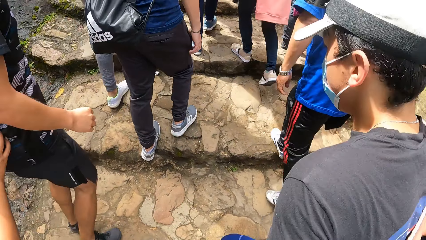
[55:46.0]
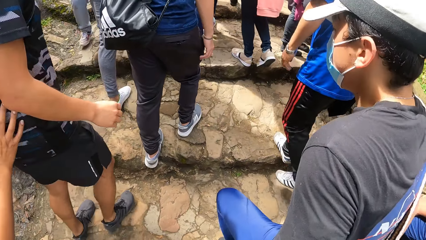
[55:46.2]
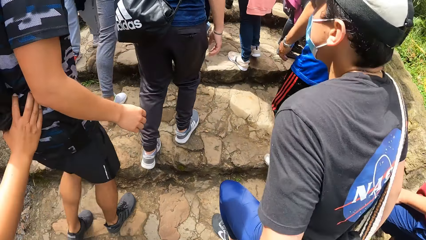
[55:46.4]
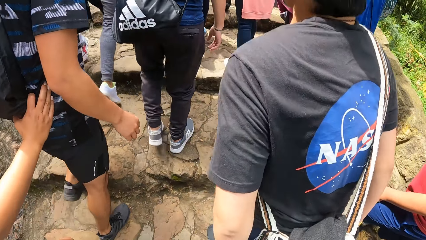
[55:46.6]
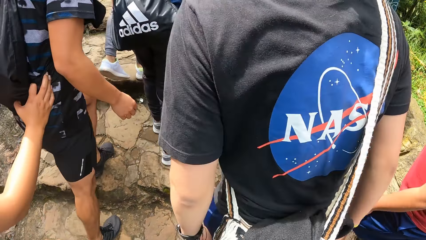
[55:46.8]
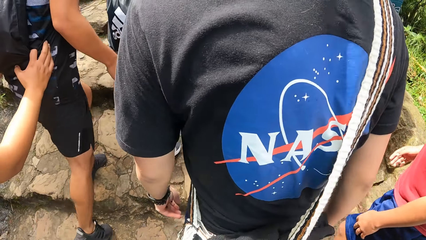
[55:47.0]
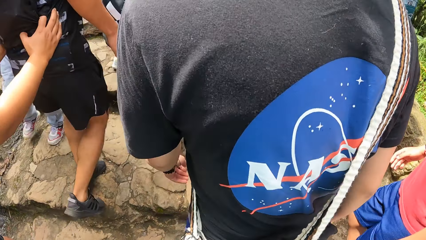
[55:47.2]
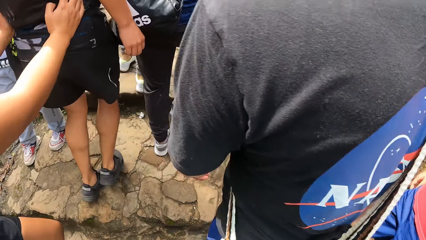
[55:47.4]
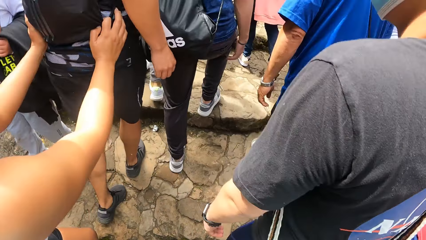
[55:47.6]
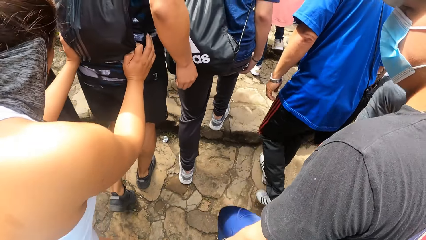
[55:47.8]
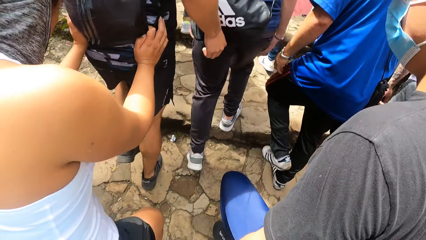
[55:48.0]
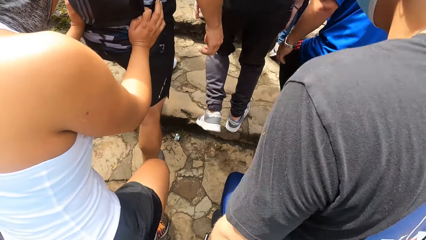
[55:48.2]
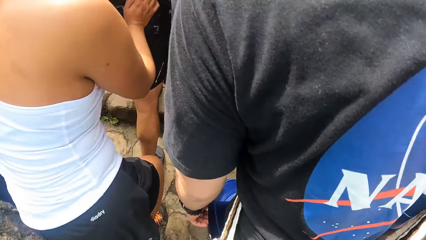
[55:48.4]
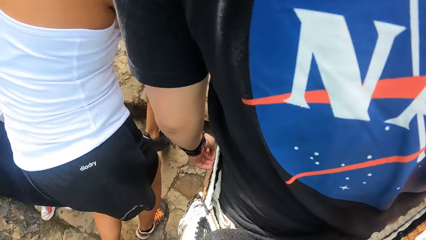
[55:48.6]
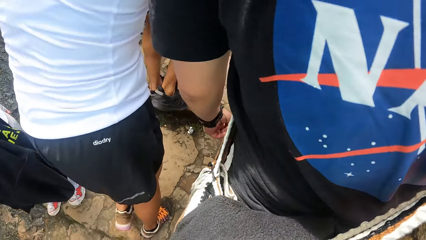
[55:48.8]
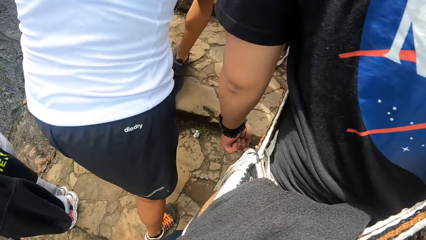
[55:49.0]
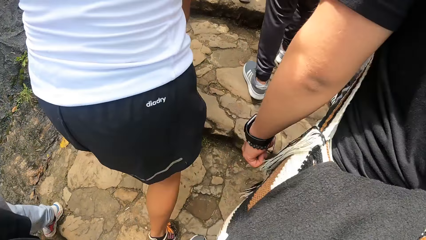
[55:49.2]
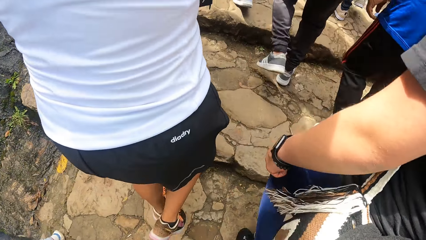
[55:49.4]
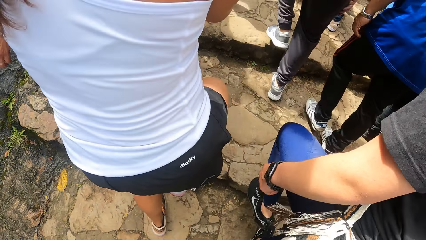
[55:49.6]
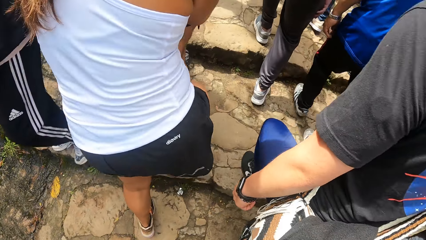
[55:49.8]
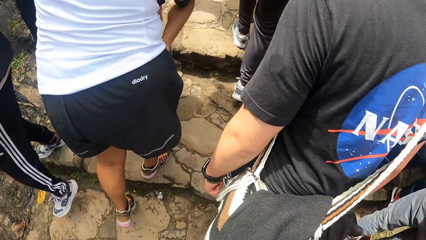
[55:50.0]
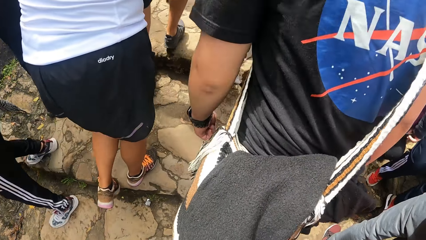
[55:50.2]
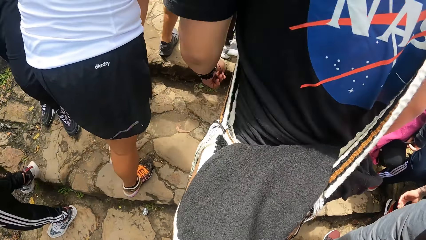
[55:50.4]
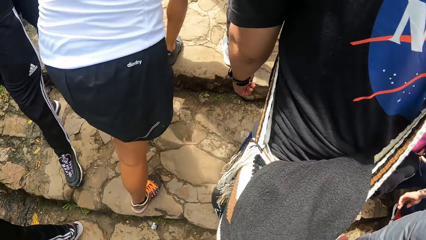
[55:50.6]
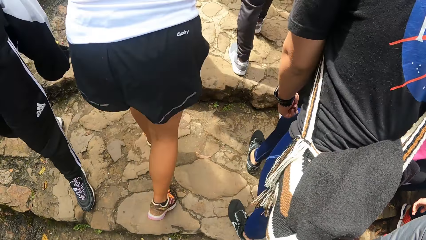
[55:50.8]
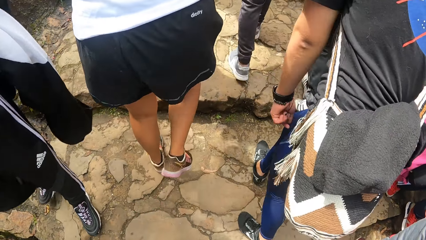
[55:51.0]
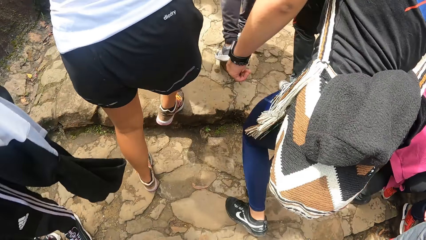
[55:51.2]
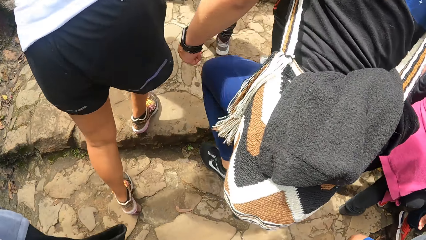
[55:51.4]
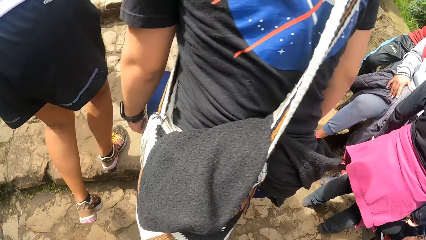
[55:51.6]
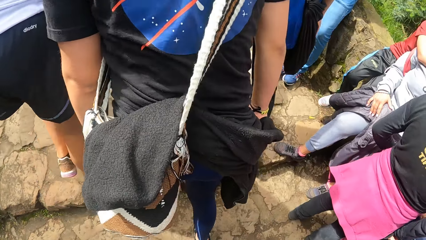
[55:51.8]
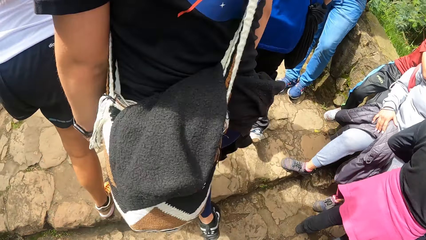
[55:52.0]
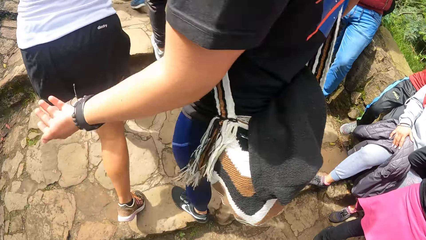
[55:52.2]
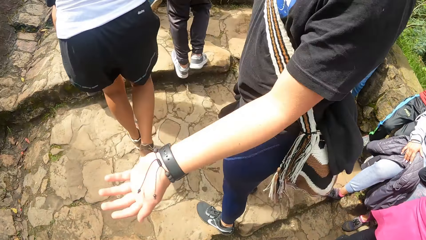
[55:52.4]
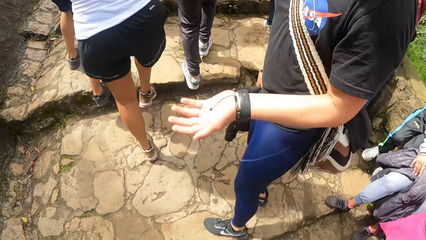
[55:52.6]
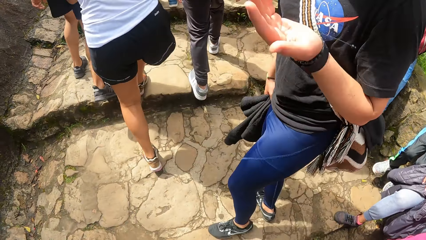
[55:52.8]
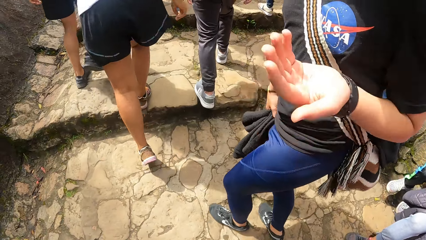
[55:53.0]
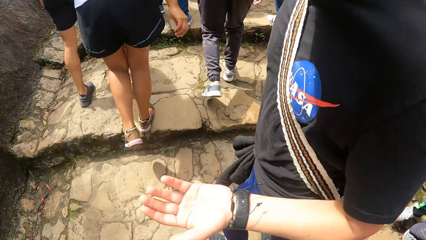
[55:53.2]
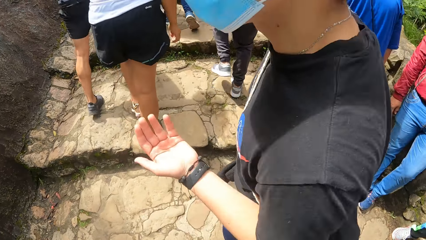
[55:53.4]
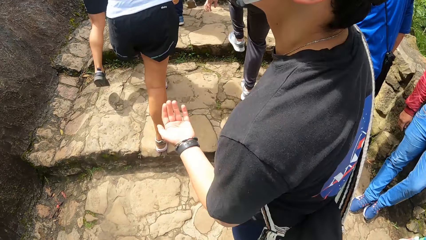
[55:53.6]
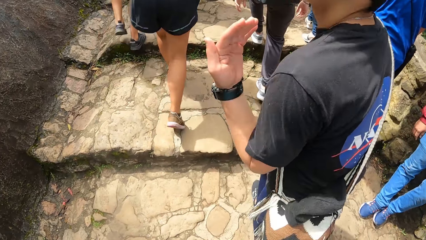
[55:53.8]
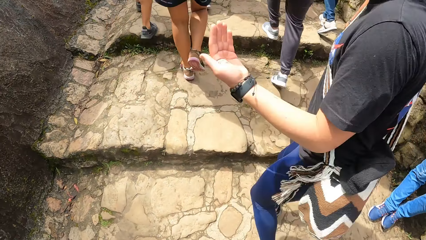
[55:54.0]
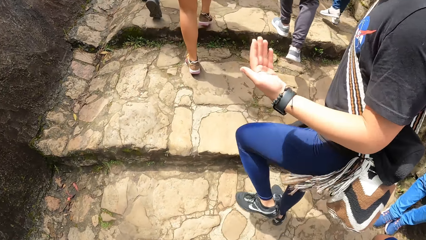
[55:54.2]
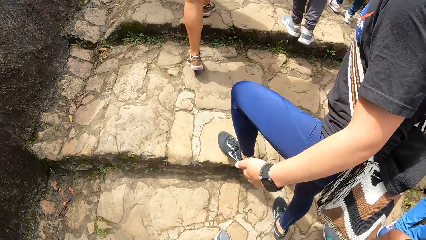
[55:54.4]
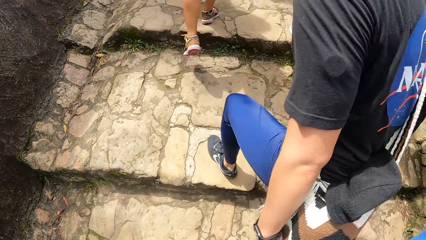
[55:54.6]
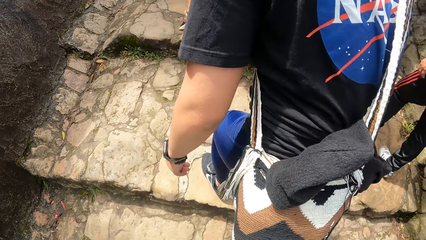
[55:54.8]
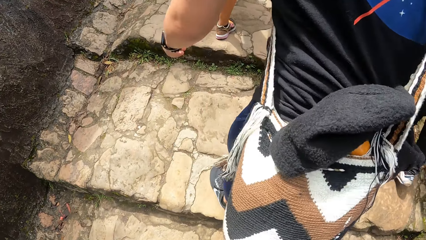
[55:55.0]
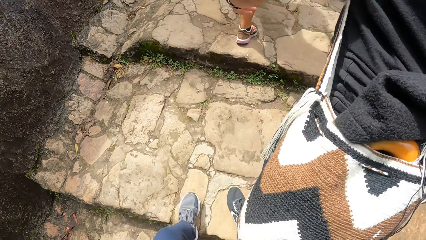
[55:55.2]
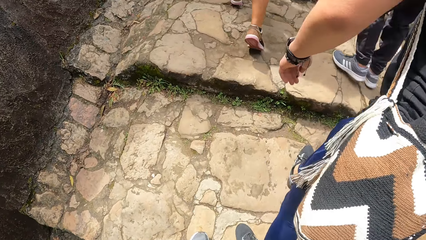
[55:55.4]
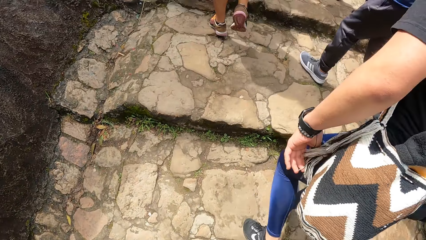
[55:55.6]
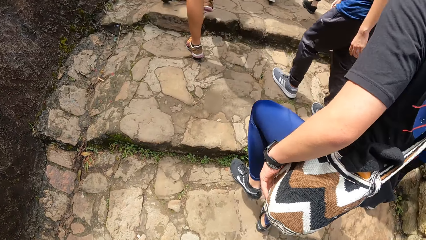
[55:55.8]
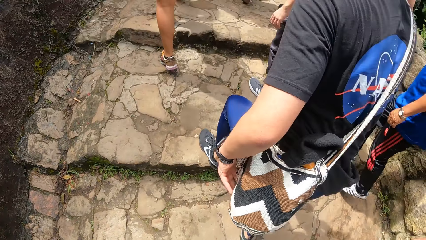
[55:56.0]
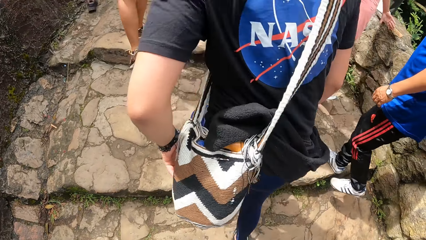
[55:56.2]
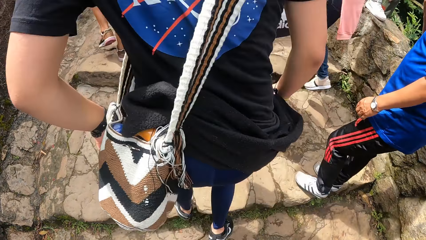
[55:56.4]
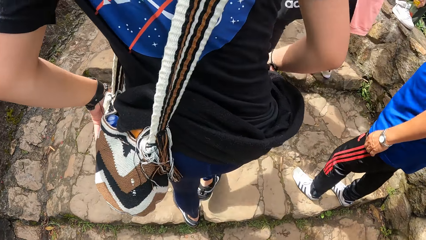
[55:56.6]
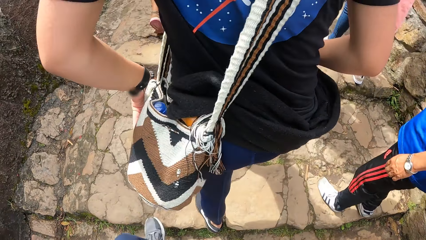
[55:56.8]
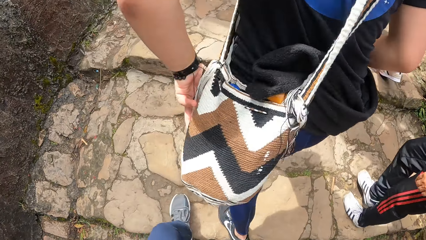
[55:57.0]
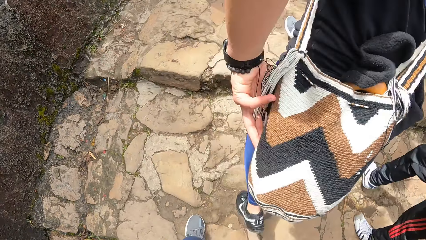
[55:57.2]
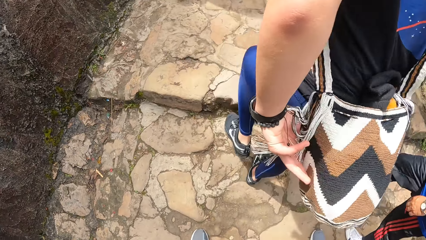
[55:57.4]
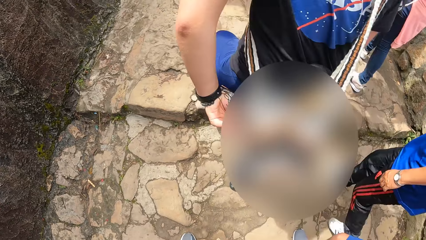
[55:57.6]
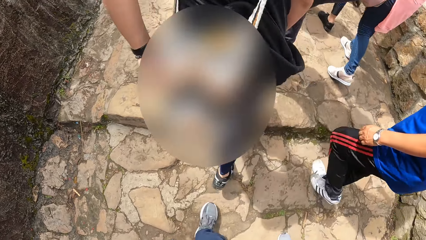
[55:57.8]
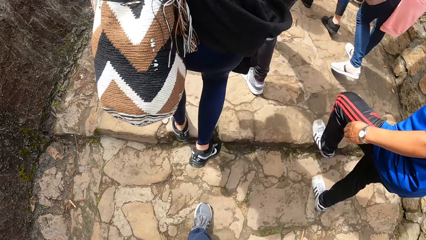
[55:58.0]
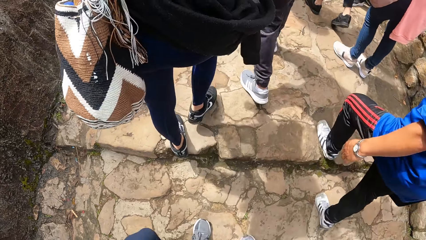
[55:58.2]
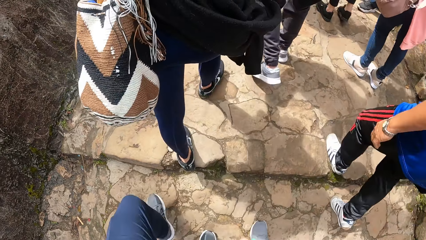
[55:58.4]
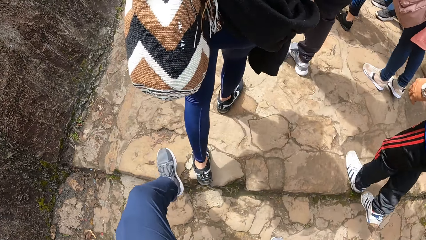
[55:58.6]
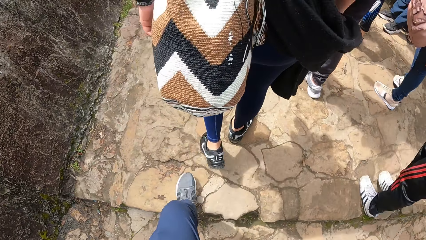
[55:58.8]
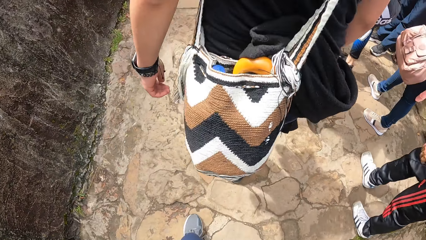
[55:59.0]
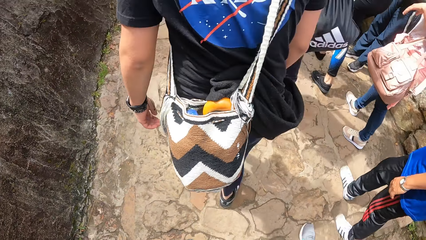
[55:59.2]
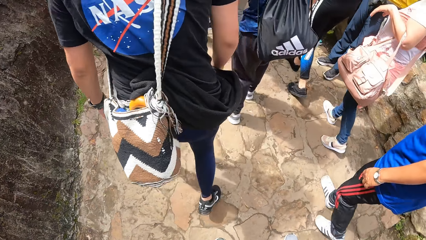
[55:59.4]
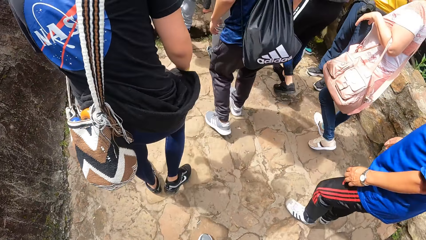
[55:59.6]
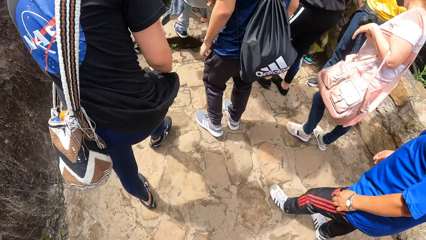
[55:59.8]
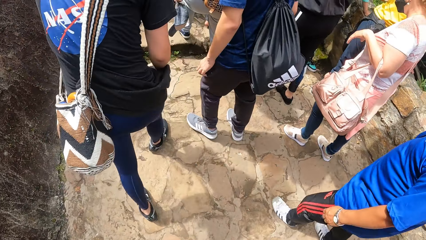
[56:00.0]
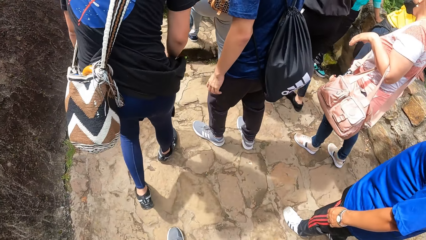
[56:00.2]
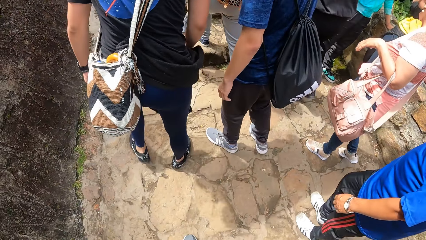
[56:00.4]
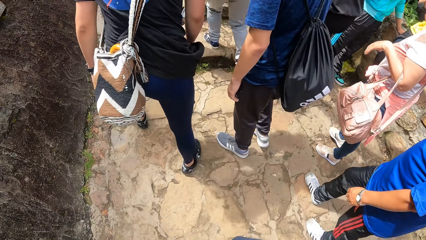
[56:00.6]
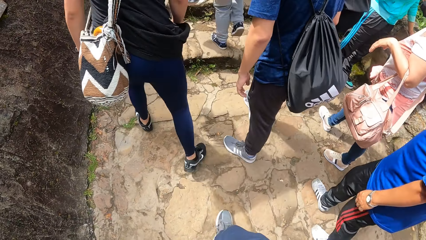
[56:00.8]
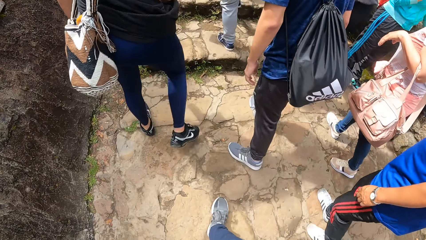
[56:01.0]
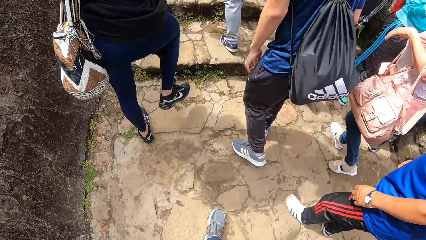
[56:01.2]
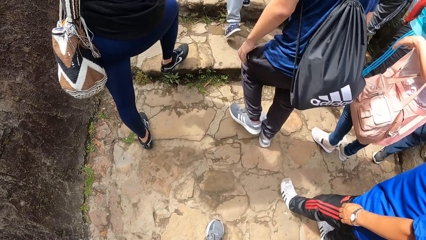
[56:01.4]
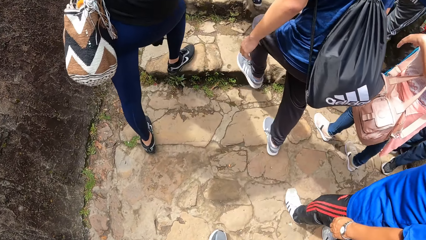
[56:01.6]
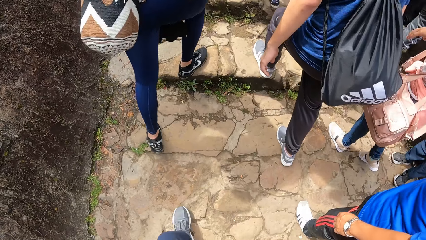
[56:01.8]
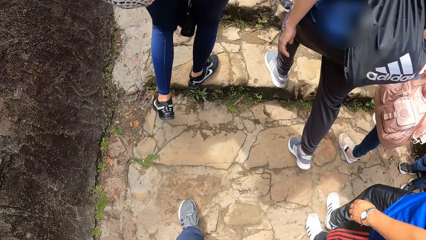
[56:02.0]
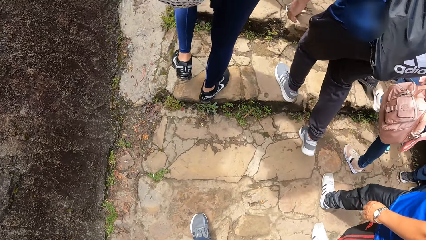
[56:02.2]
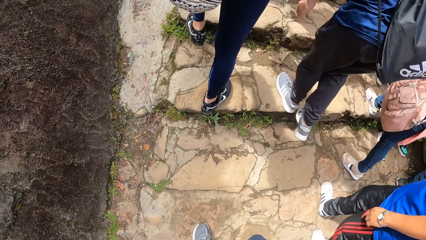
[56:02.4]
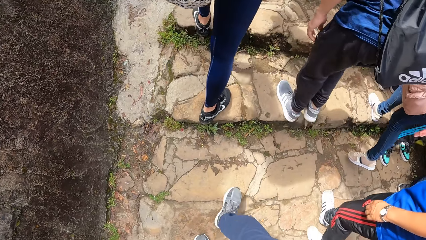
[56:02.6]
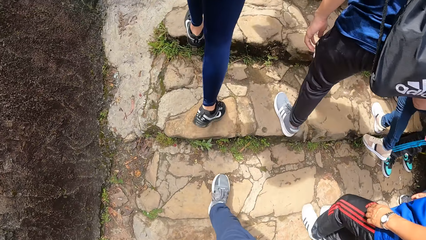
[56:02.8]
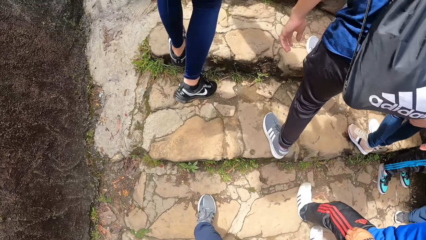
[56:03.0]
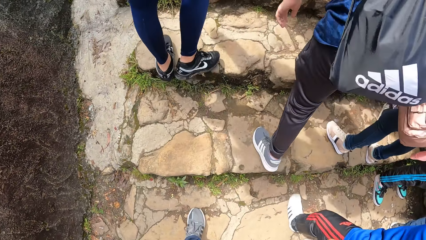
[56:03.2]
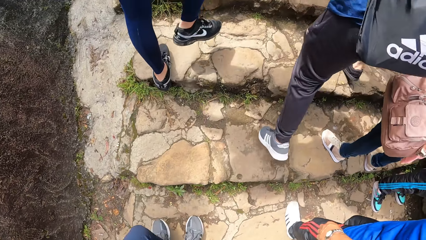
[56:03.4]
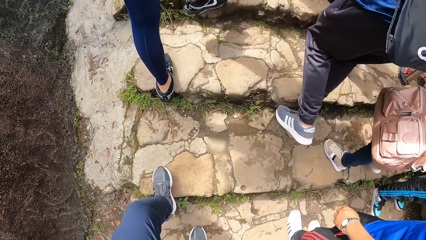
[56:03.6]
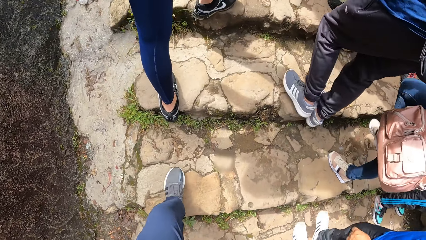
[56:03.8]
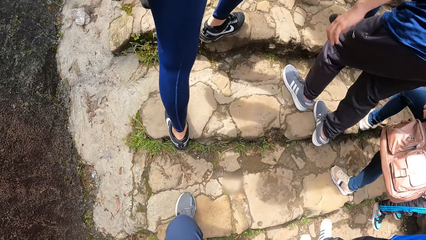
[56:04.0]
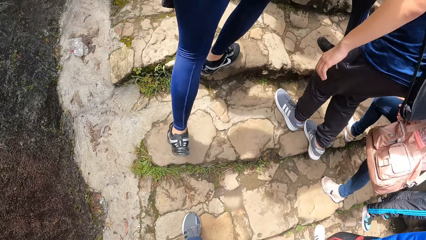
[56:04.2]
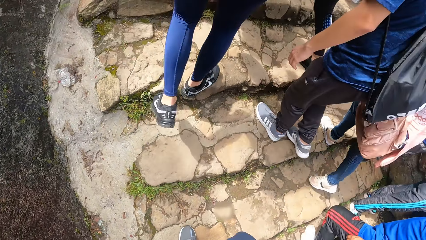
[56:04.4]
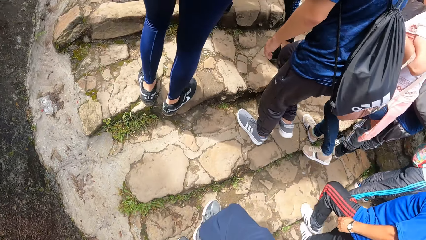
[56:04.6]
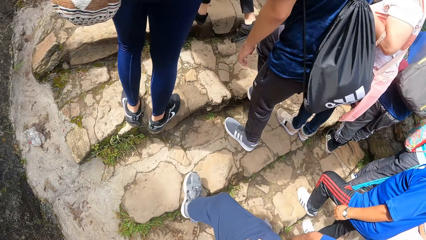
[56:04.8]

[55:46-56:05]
The camera wearer interacts with a man. They walk along the walkway.
